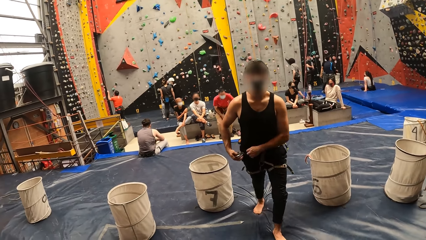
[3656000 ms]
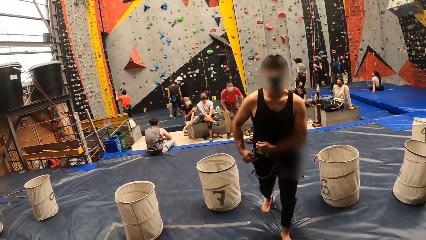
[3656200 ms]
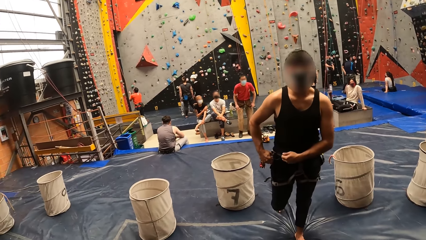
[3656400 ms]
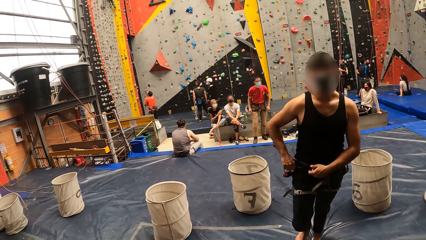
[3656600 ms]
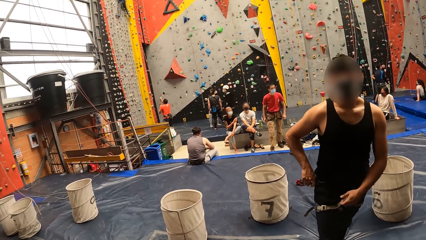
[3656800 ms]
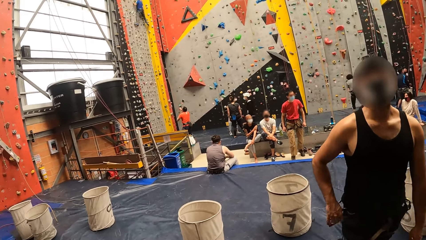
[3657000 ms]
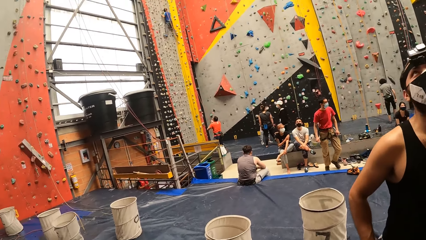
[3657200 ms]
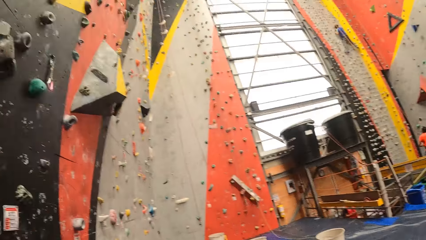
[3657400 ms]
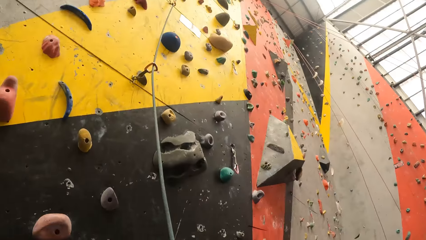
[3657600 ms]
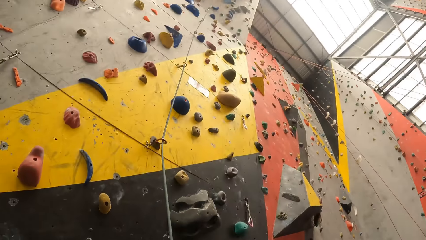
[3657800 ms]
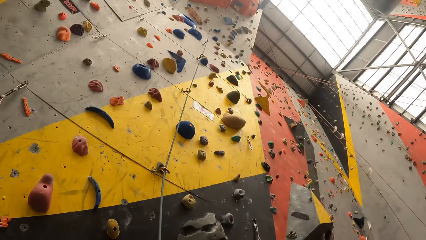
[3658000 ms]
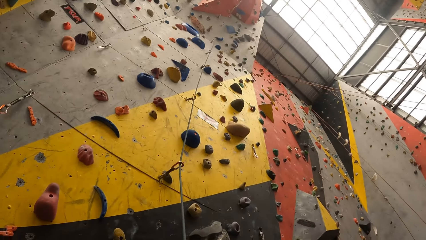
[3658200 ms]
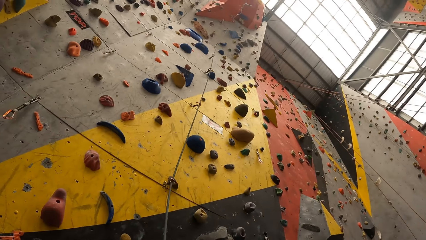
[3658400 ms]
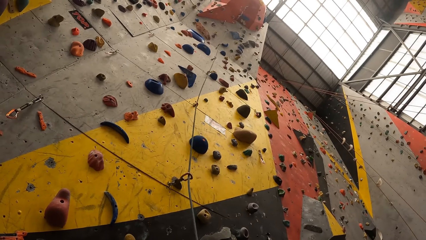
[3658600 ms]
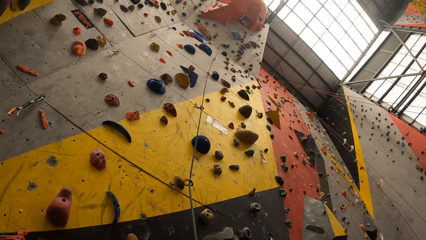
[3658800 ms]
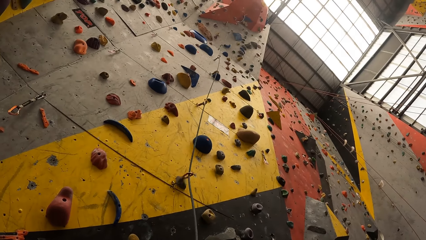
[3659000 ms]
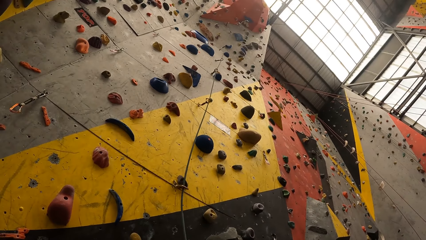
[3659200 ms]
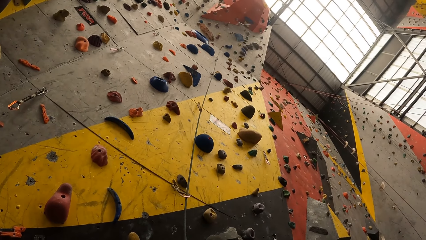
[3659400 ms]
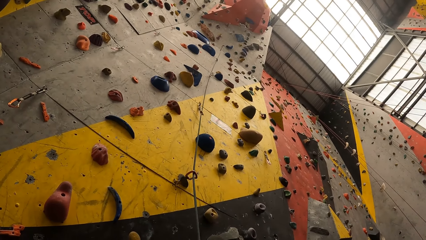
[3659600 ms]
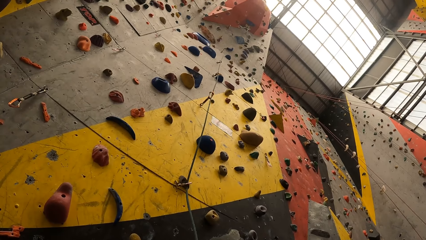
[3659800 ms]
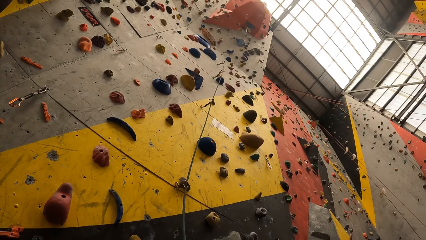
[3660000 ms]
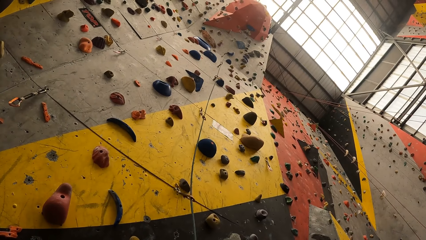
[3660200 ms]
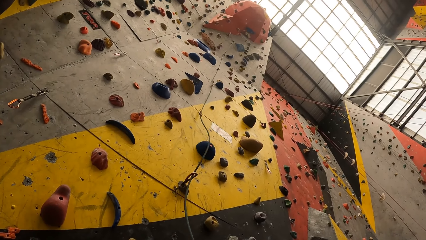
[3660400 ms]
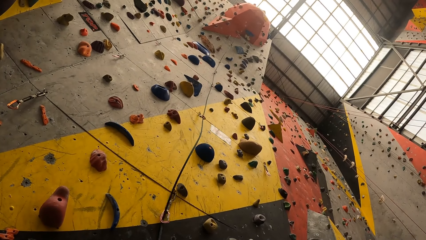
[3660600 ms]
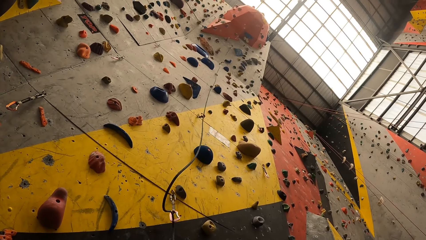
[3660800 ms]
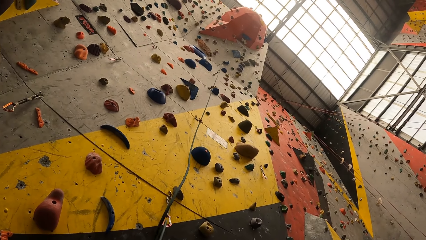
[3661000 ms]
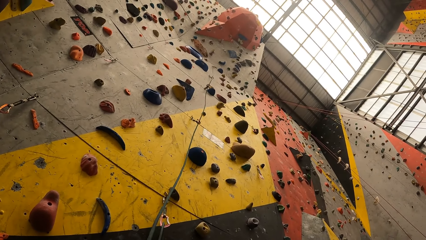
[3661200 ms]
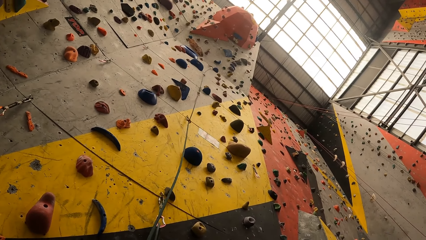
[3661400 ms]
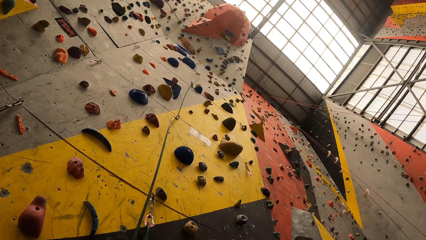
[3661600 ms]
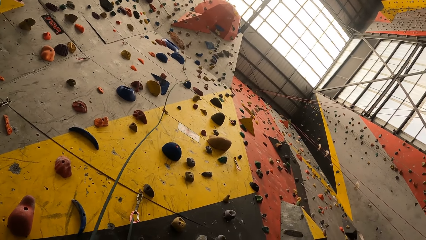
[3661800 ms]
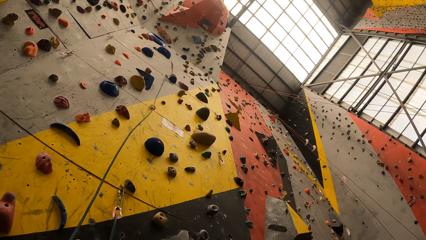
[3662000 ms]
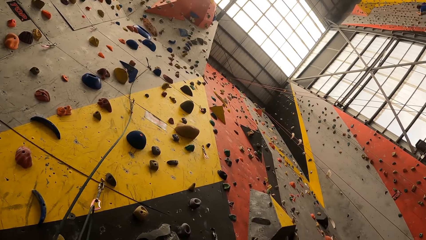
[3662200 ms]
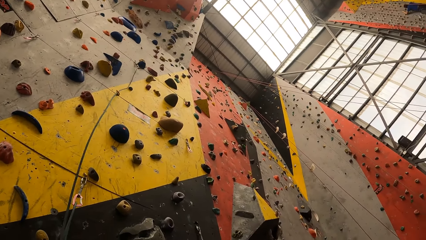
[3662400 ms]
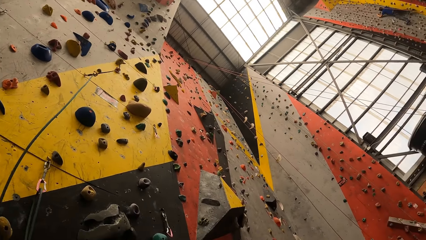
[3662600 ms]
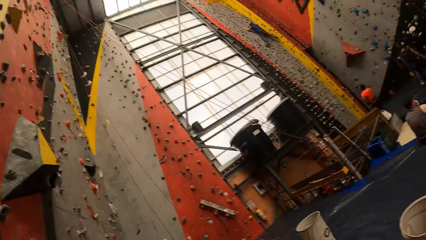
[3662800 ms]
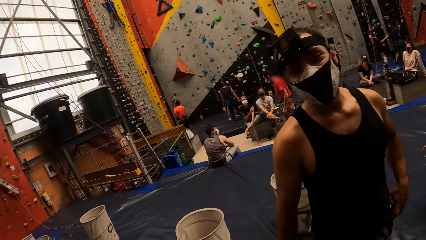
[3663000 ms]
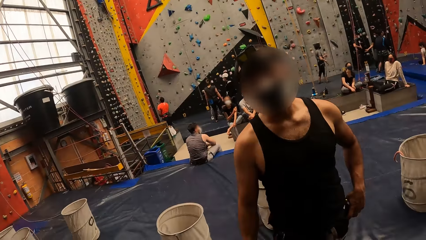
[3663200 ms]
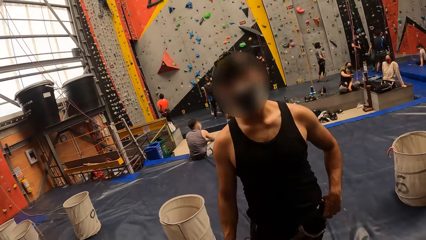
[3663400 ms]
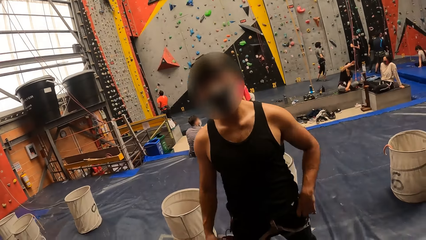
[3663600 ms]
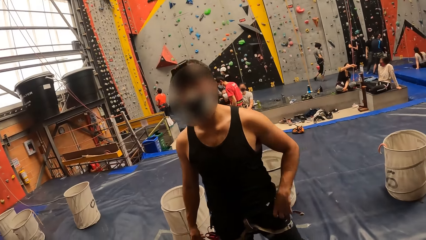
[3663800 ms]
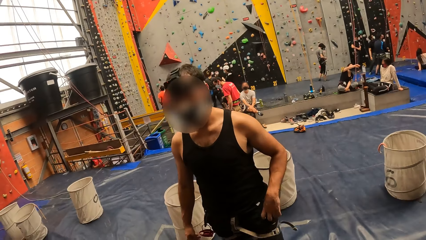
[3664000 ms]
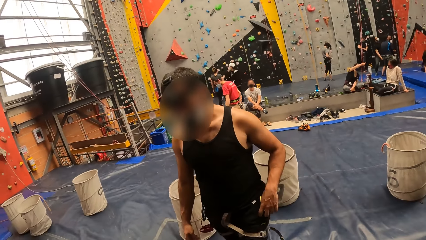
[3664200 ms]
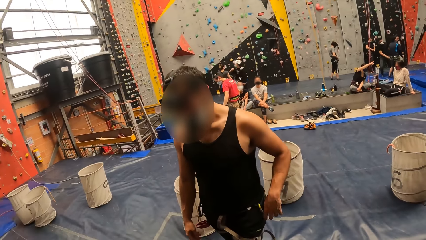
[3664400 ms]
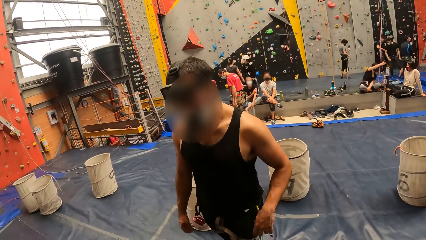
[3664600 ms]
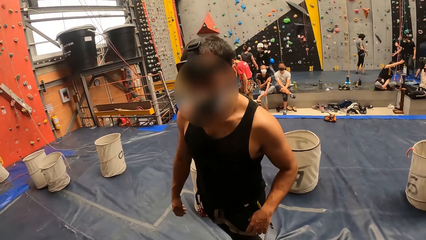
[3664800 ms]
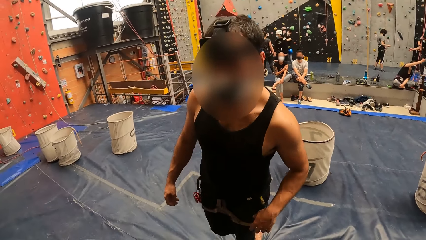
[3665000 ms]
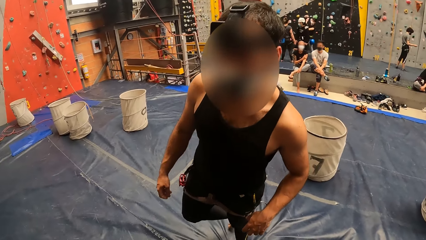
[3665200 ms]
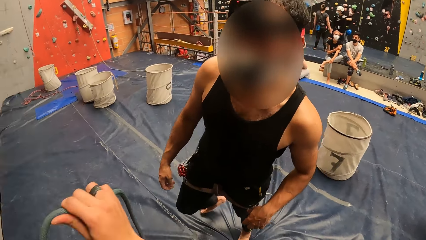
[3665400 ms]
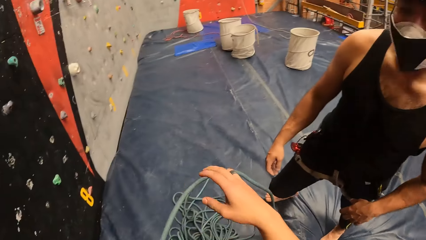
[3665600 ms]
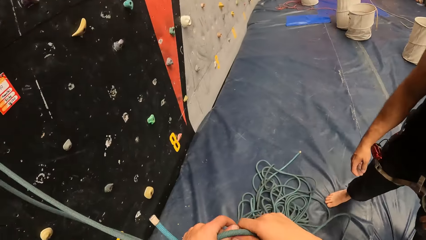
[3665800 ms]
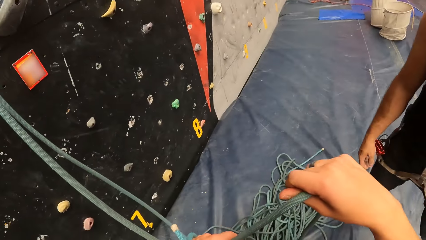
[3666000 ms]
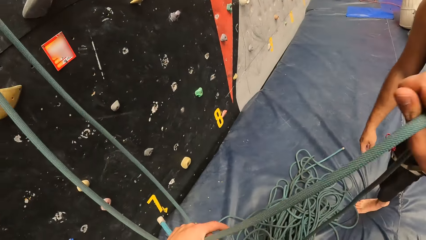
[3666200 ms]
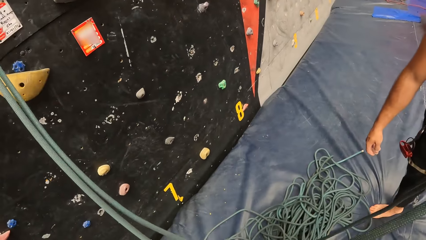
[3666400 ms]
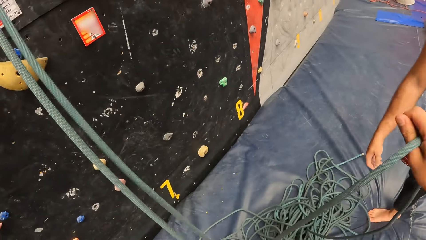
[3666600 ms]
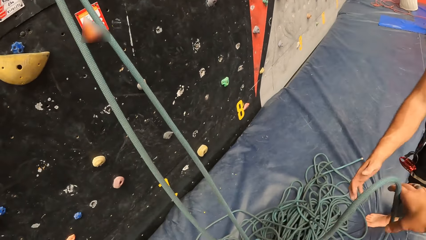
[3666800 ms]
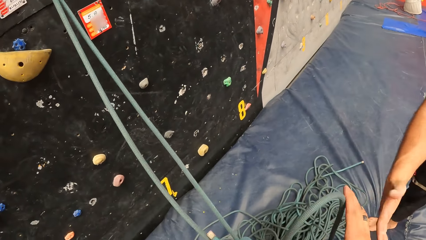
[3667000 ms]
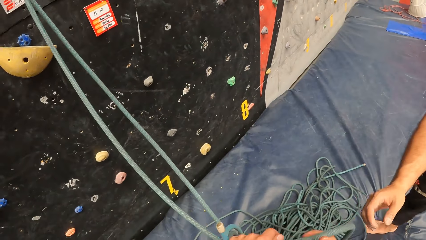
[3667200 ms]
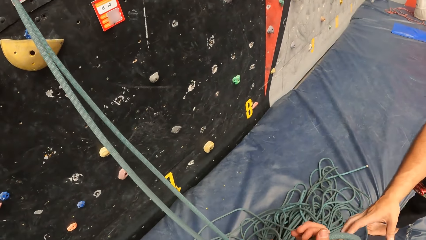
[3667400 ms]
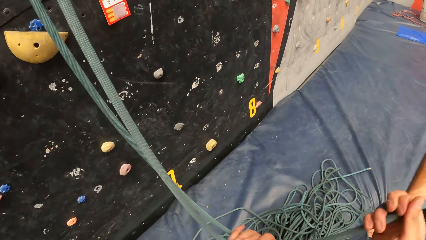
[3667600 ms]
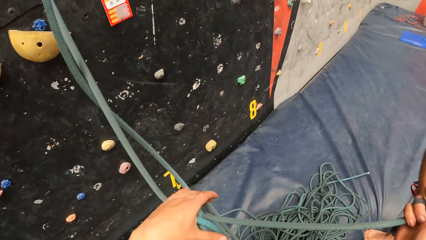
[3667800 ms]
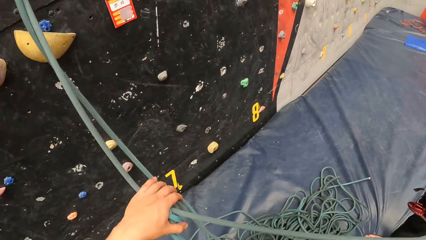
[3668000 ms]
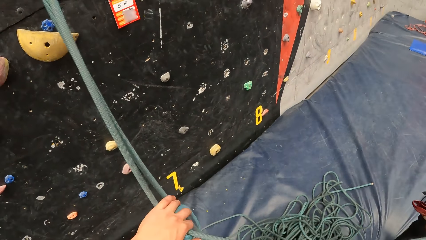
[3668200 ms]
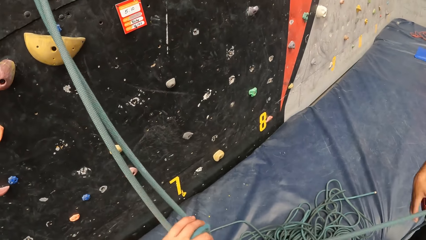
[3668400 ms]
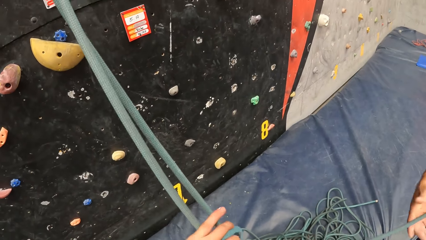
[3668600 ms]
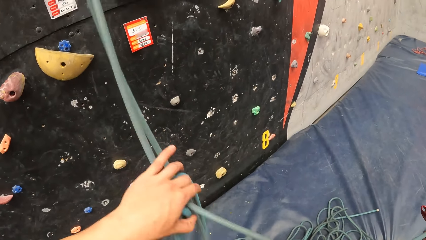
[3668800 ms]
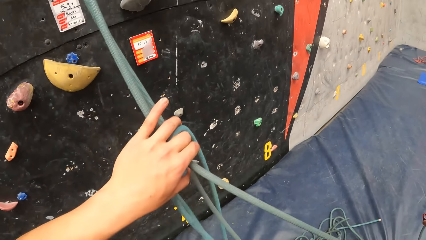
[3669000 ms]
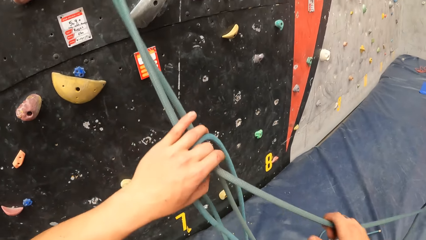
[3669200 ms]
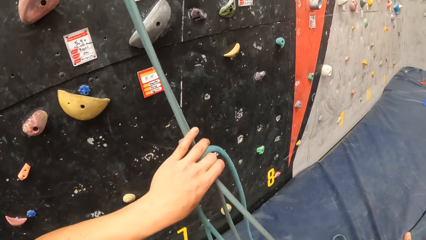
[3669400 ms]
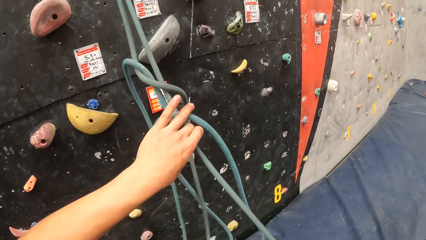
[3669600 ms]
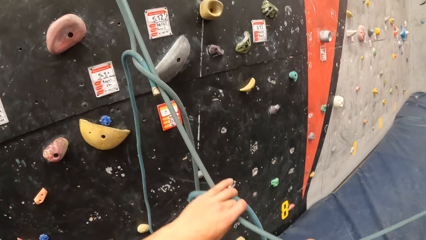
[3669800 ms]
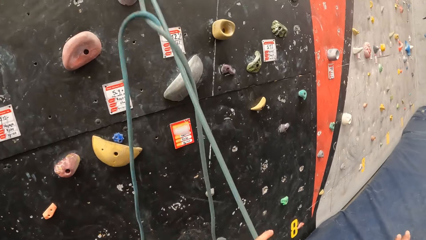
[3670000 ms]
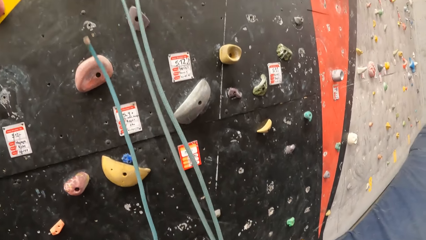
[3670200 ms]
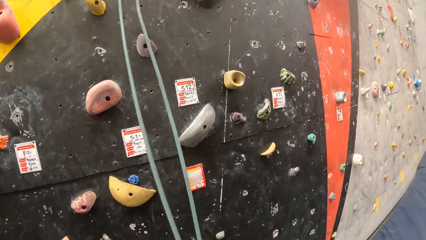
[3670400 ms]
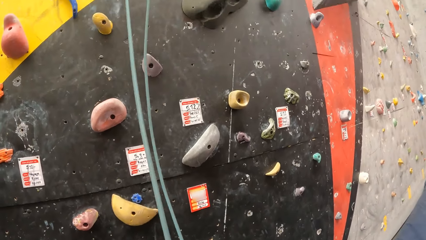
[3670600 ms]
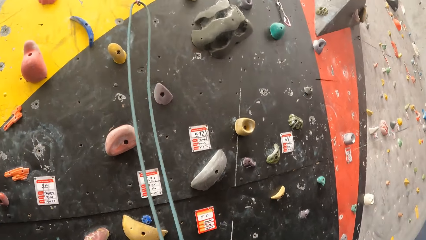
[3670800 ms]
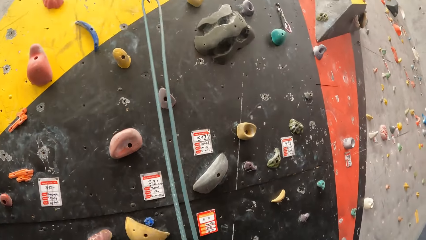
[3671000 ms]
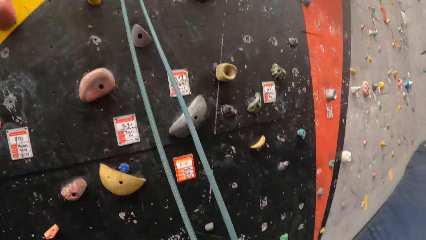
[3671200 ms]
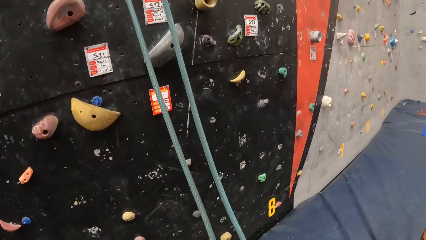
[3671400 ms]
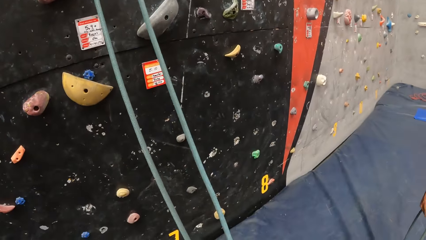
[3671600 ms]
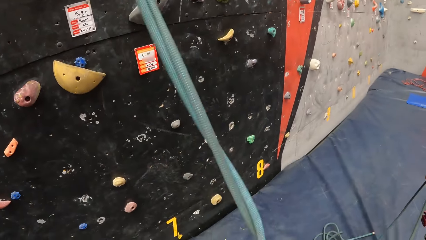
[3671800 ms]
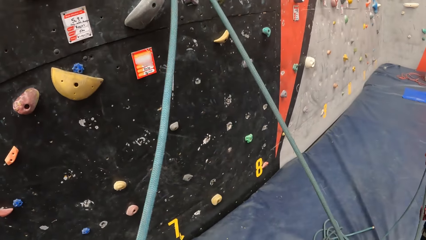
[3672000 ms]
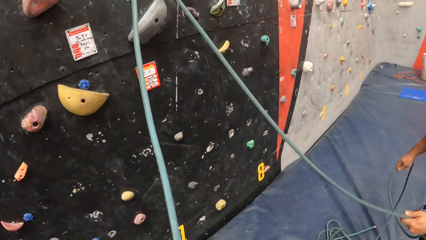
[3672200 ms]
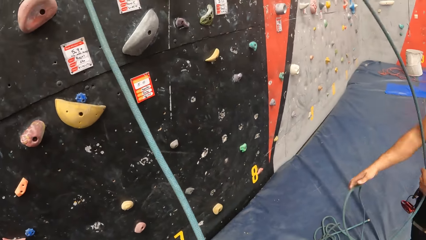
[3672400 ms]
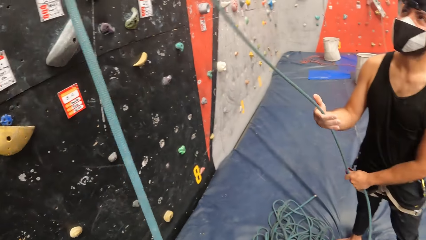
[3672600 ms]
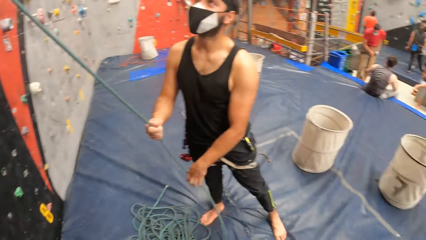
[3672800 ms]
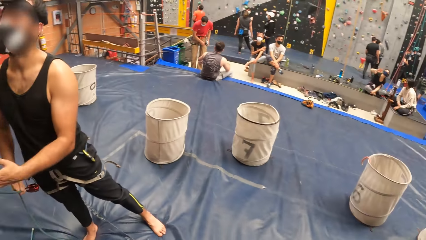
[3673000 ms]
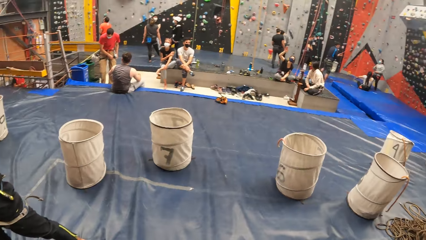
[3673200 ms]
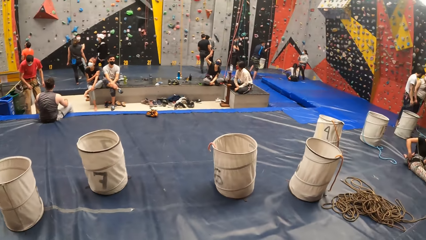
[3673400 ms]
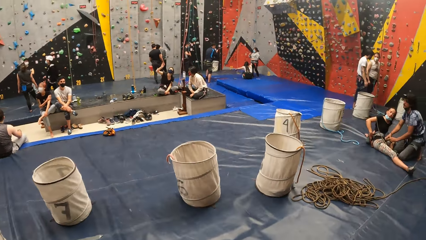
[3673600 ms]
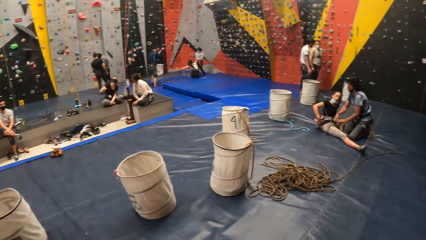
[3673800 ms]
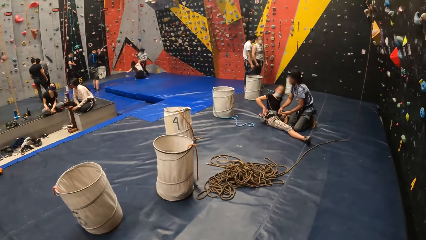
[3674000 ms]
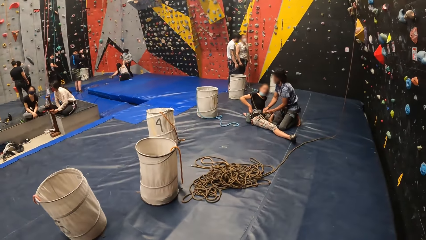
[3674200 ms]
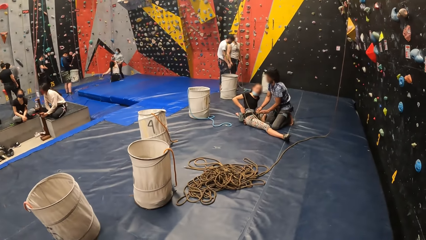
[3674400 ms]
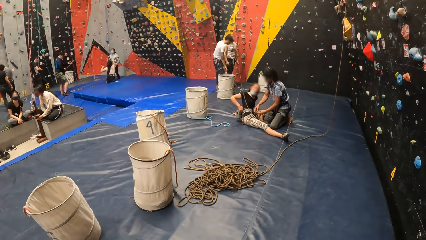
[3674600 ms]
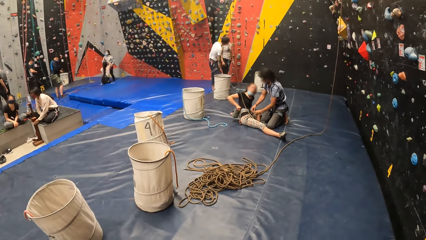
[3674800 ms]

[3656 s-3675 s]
The camera wearer pulls a rope from the bouldering wall. They hold the rope. They interact with a man. They pass the rope to the man. The camera wearer and the man adjust the rope. The camera wearer looks around in the bouldering room.
